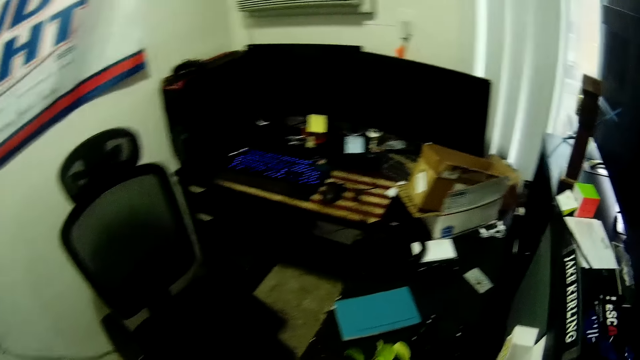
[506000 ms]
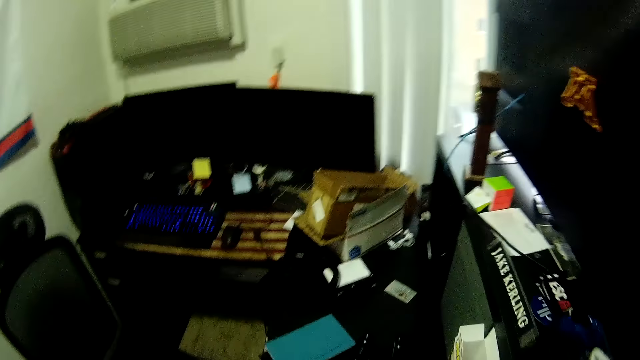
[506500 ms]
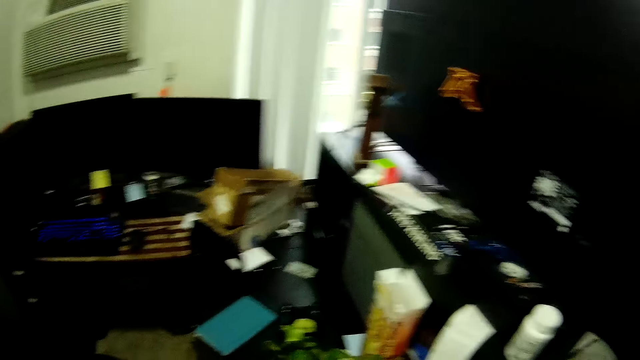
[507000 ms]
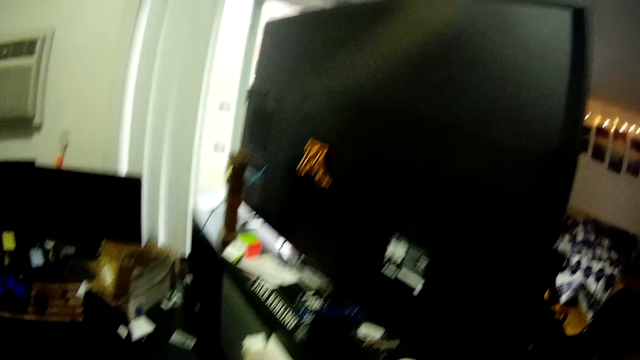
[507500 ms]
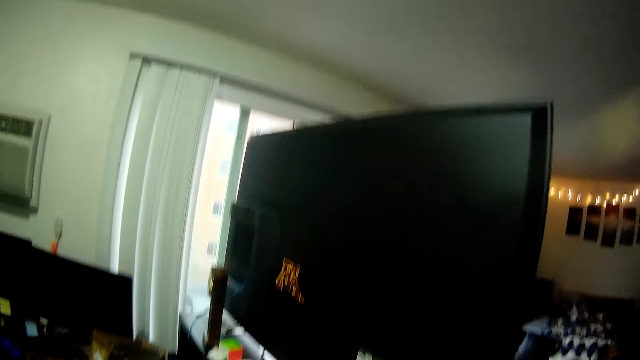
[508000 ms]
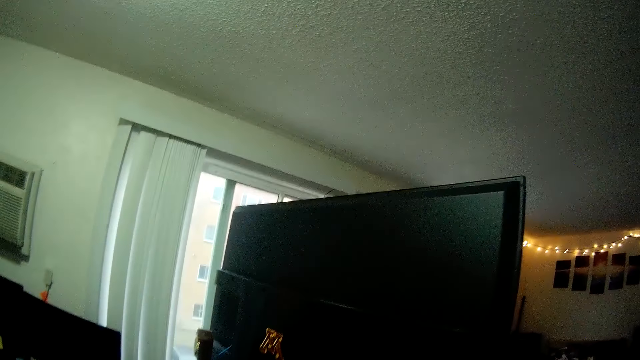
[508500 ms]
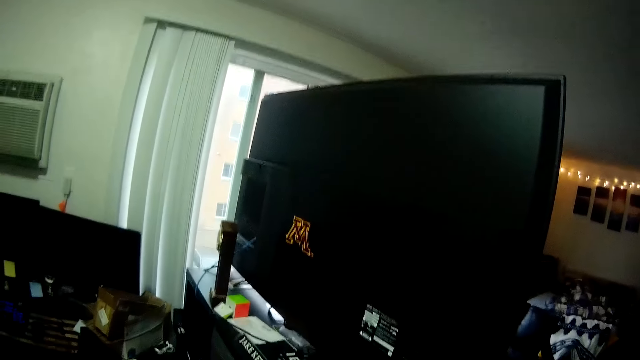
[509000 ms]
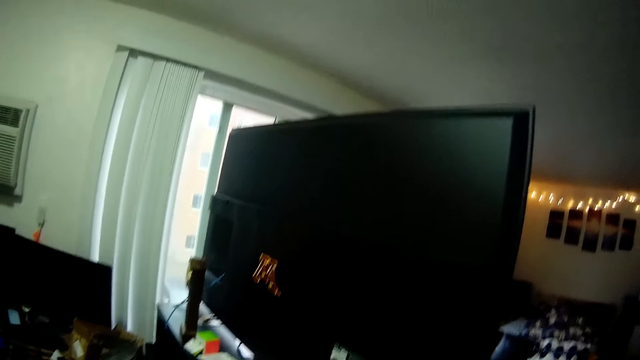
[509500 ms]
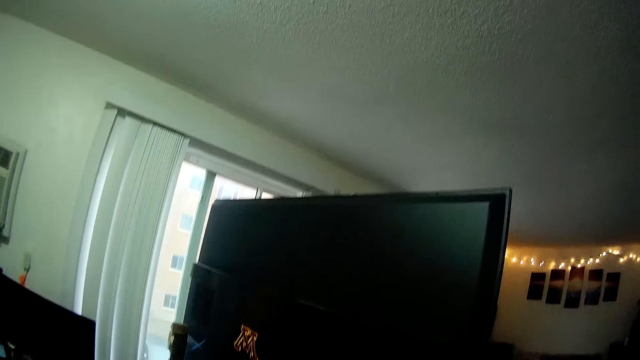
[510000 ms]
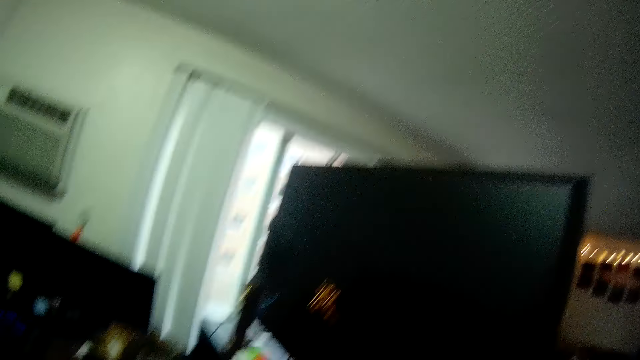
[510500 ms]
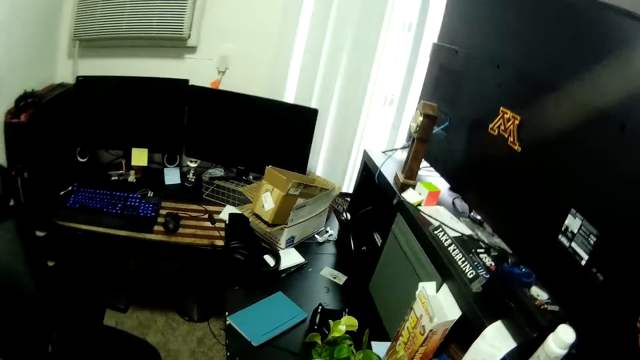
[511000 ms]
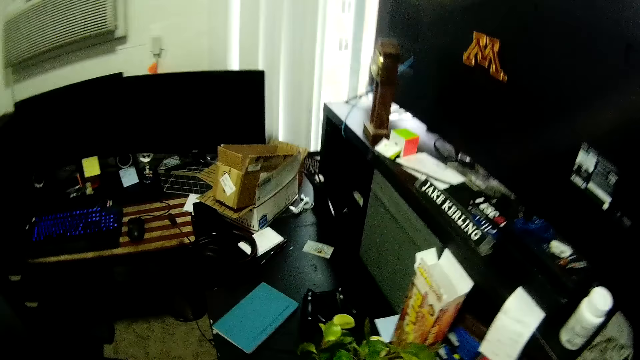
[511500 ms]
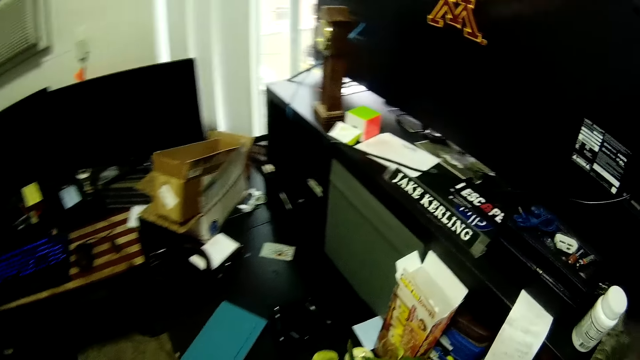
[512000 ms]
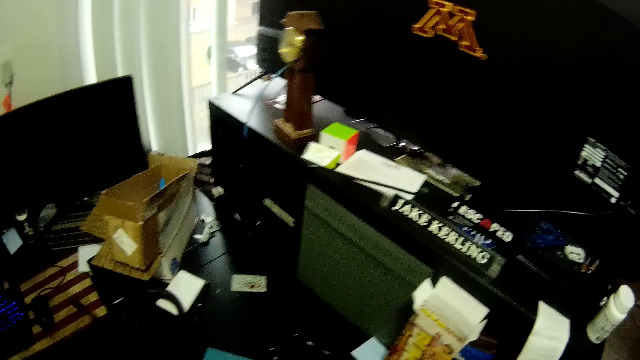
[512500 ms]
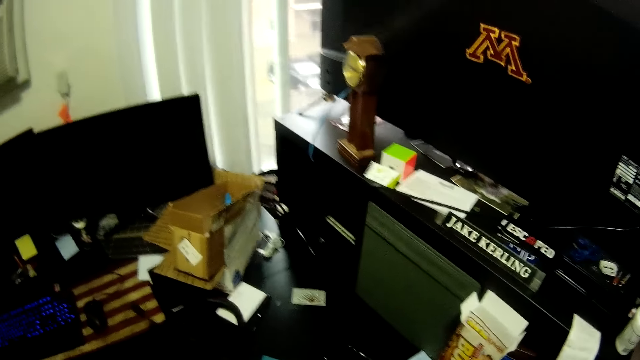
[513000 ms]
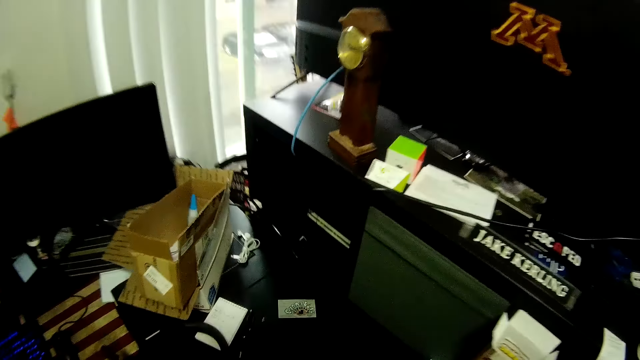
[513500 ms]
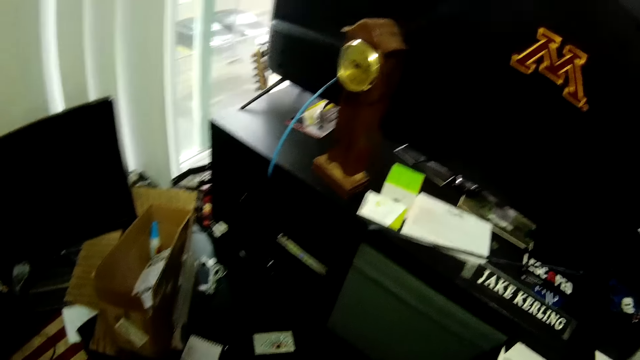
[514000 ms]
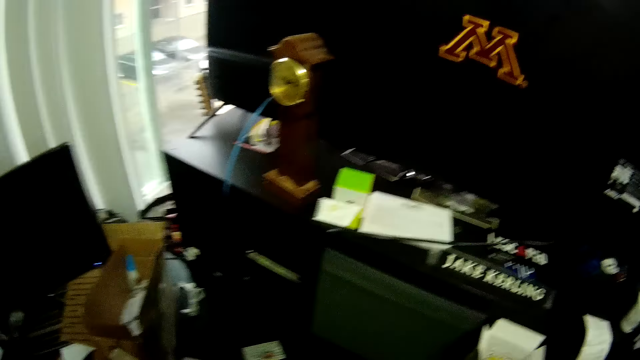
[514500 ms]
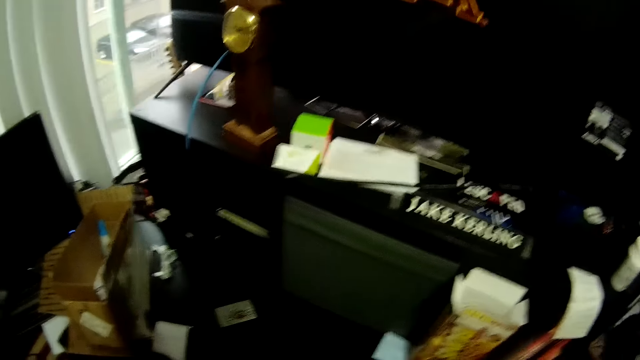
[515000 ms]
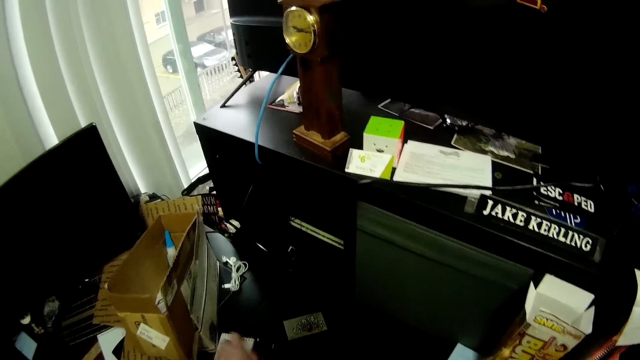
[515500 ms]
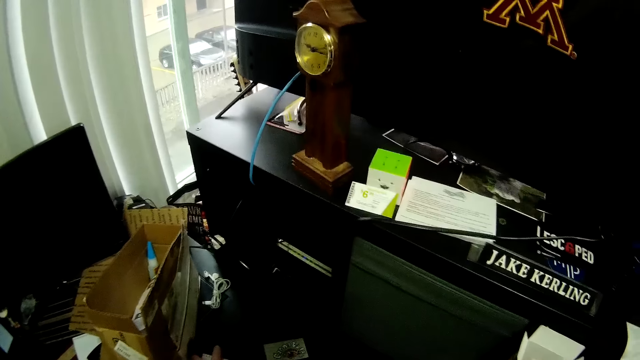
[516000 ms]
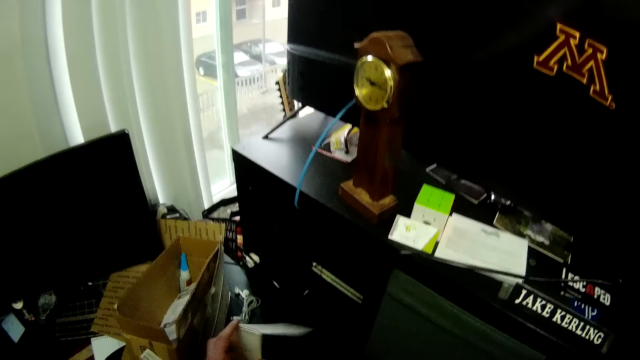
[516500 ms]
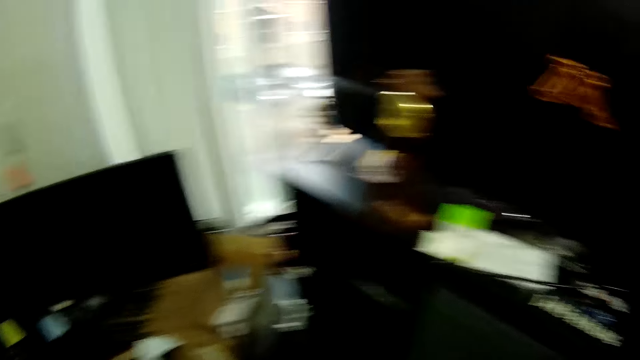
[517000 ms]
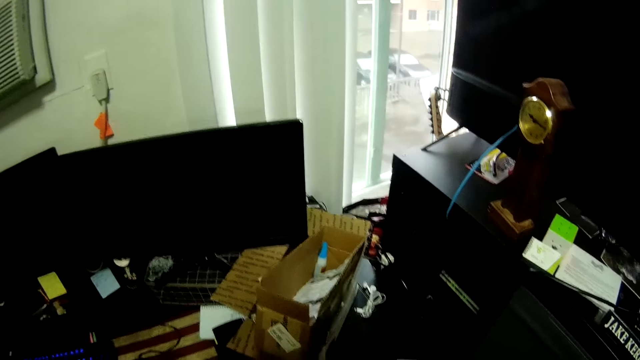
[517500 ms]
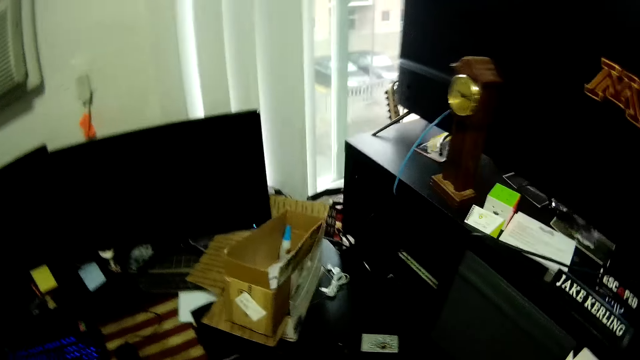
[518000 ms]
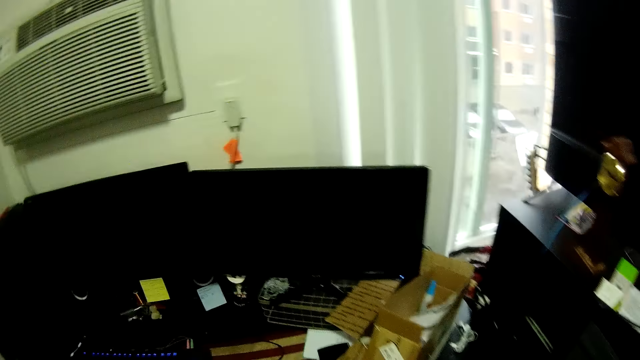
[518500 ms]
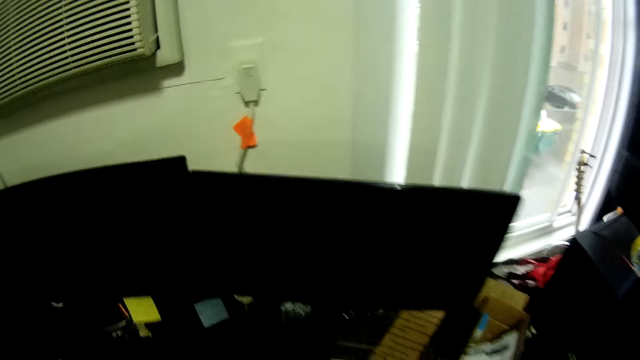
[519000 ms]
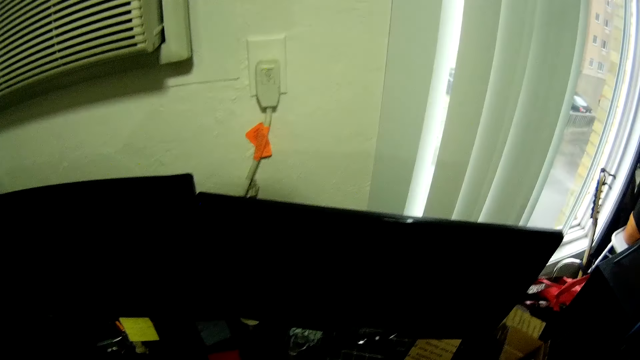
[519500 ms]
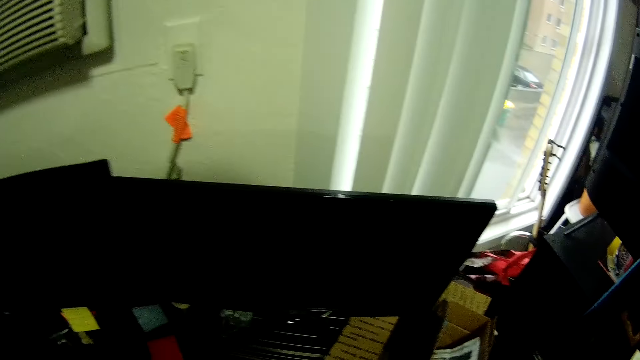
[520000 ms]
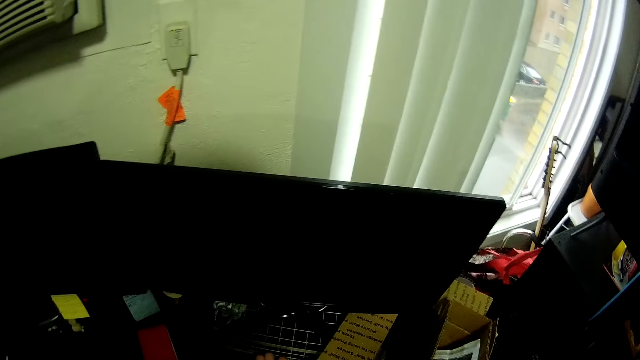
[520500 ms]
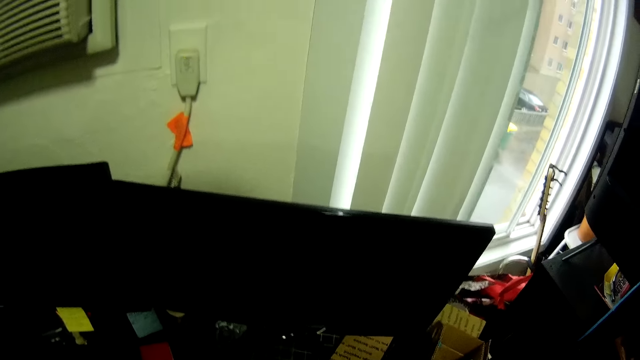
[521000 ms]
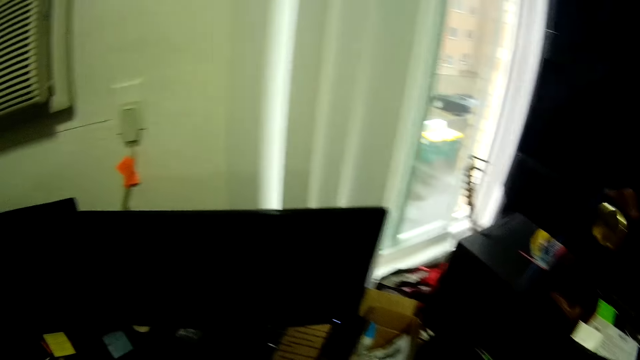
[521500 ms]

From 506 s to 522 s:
The camera wearer picks up a jotter from the table with his left hand.
